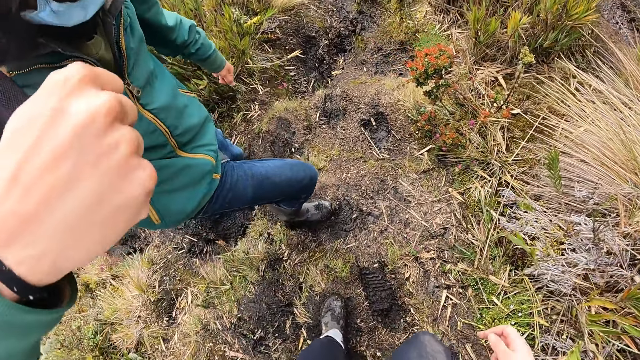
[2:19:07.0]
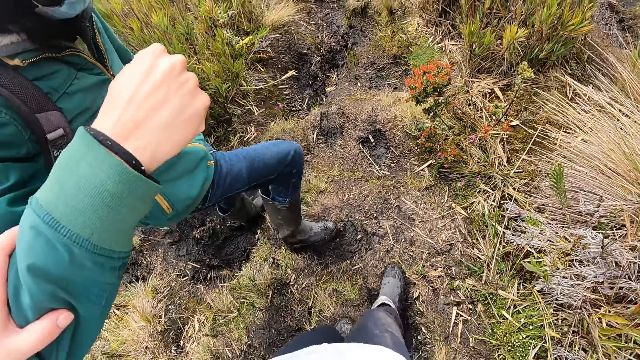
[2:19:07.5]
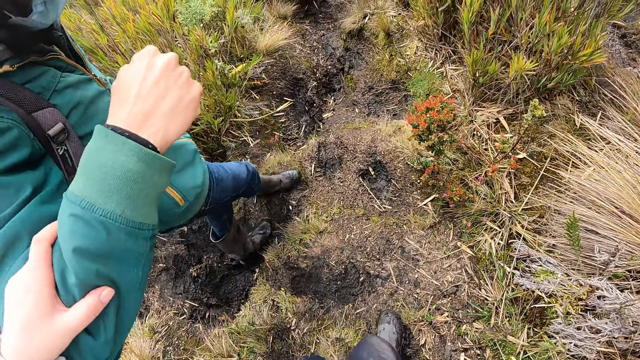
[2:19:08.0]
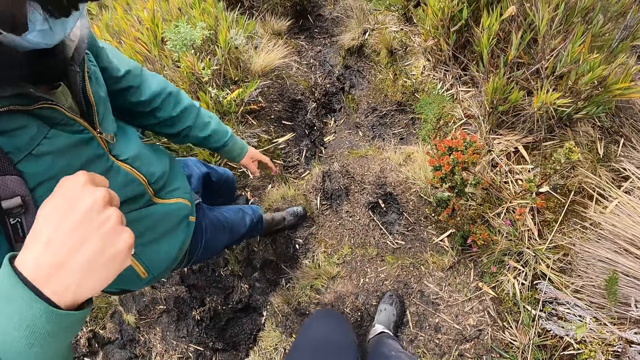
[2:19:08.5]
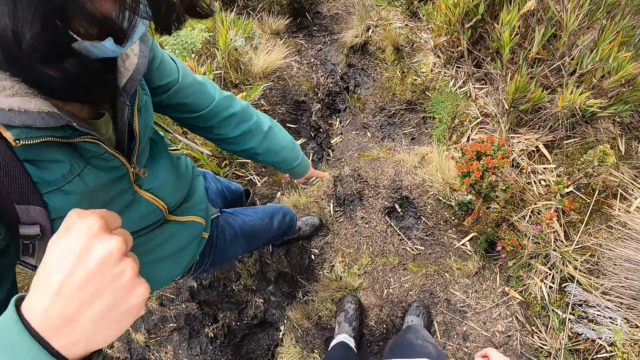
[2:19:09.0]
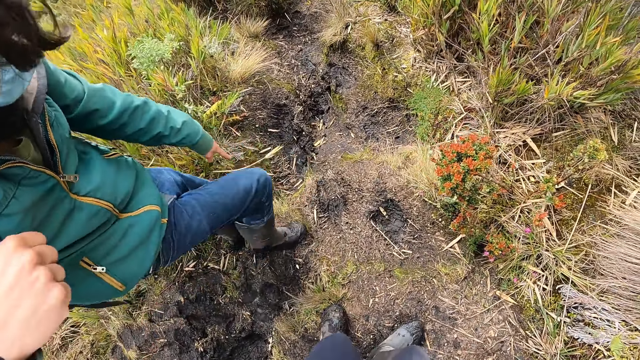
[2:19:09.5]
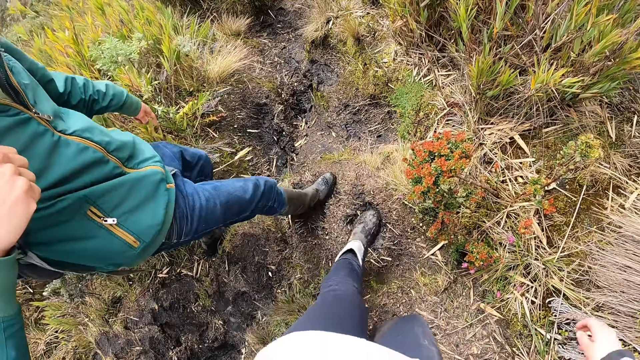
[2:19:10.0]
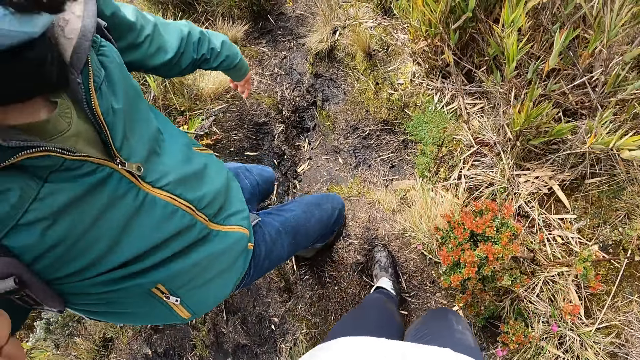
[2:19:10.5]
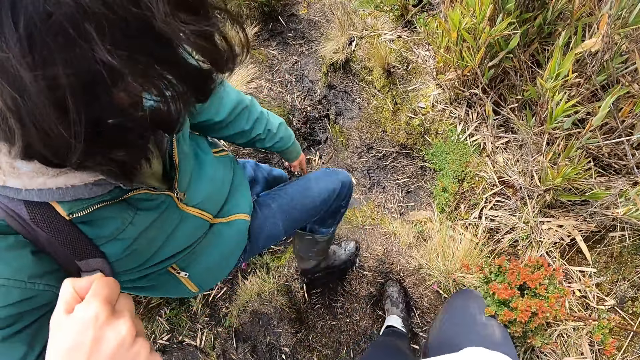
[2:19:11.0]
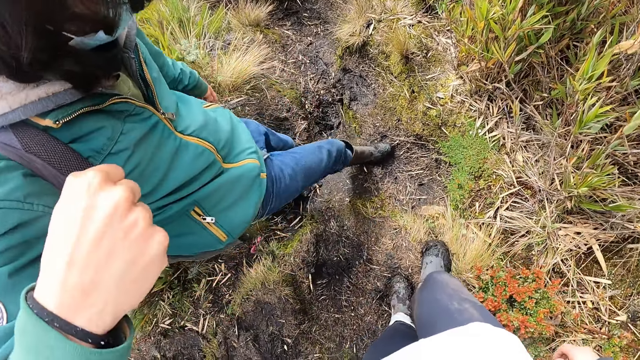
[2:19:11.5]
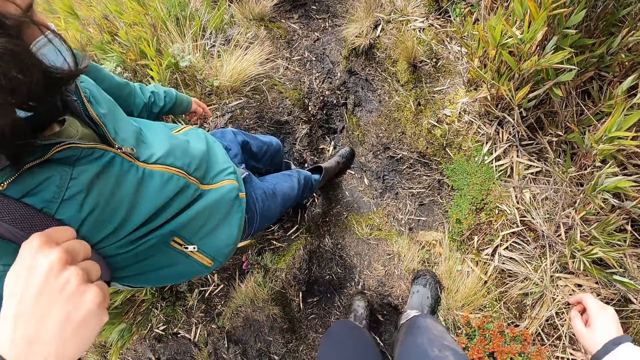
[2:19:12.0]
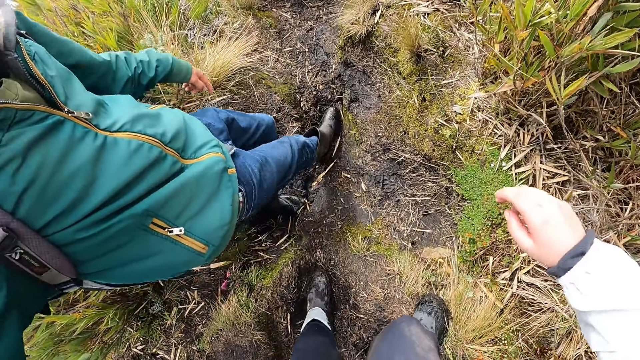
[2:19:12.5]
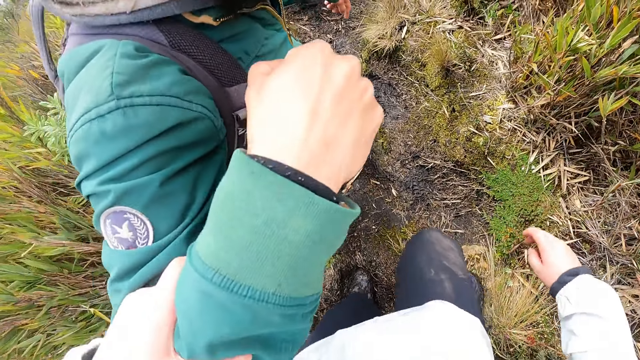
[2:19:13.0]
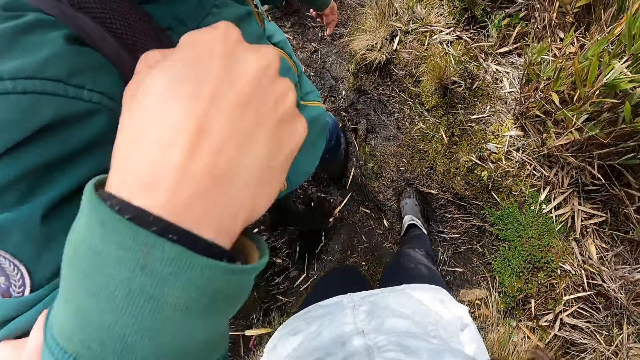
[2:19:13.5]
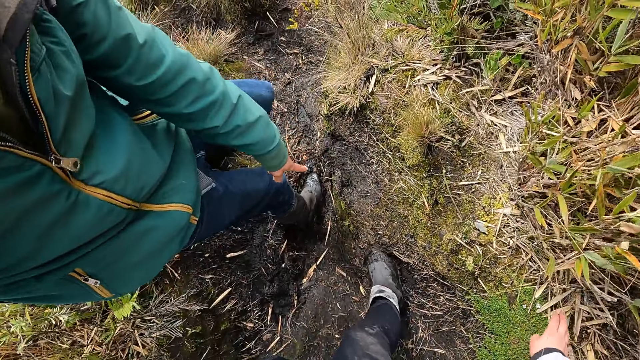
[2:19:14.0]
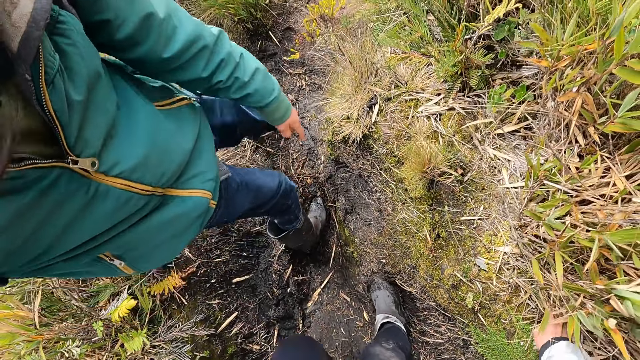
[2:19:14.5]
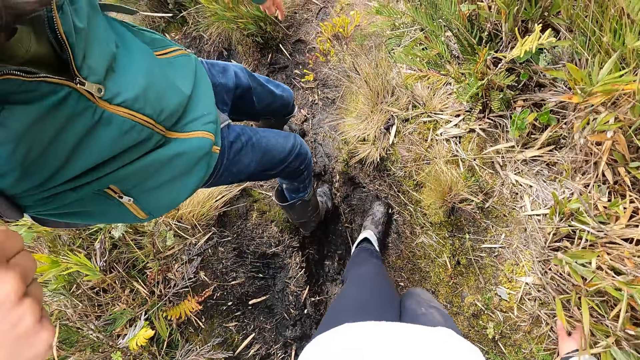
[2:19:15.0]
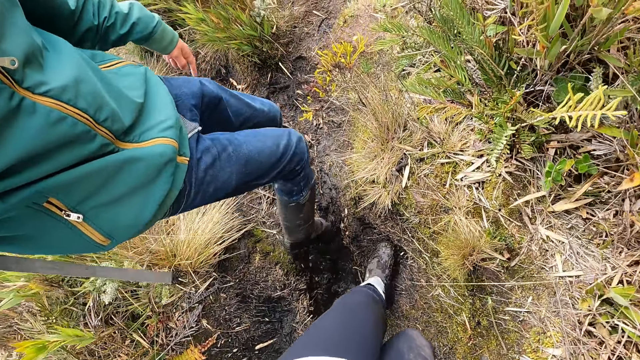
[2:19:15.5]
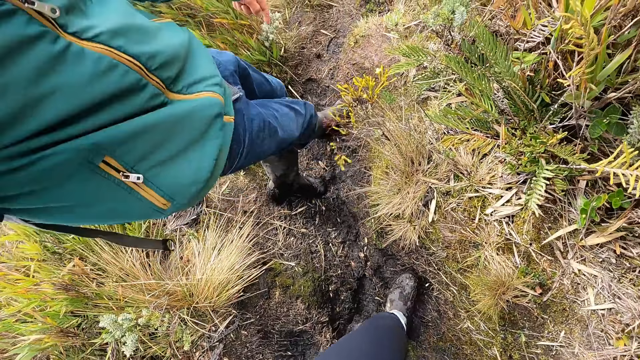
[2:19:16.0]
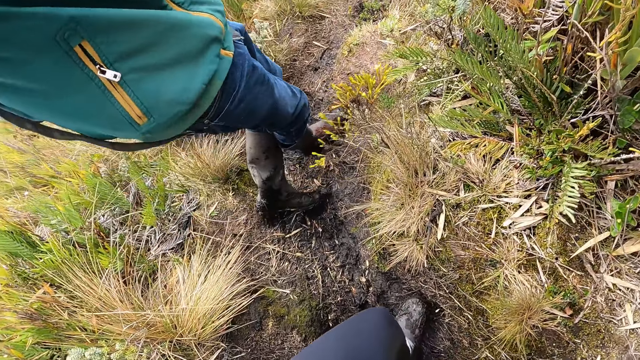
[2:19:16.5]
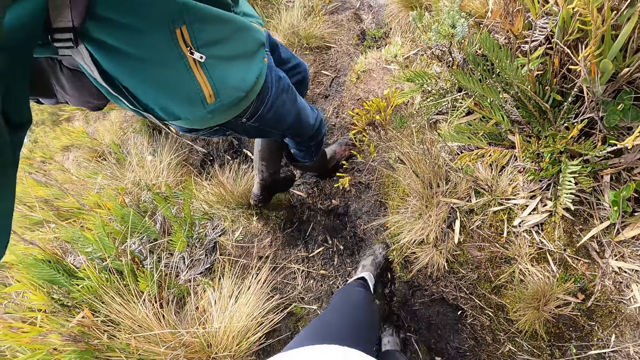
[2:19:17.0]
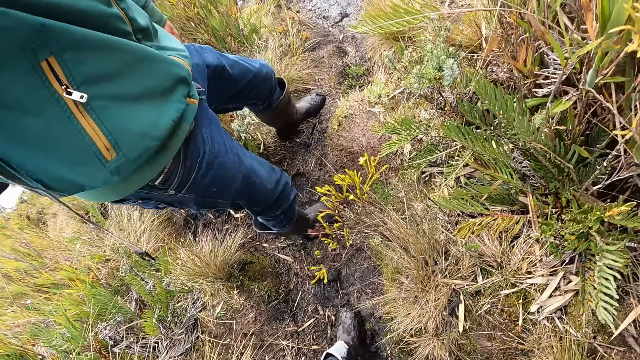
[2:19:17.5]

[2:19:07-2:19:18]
A man points down.

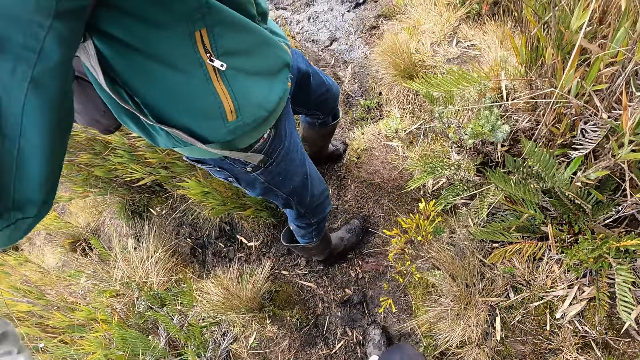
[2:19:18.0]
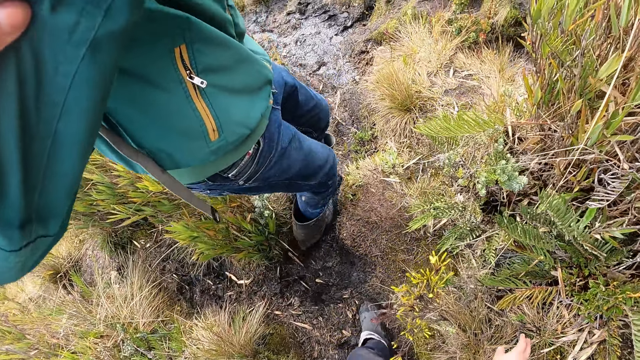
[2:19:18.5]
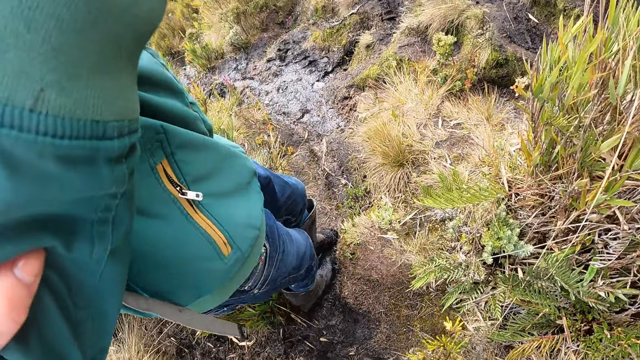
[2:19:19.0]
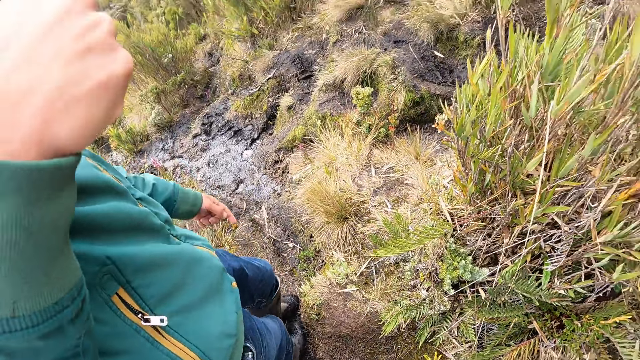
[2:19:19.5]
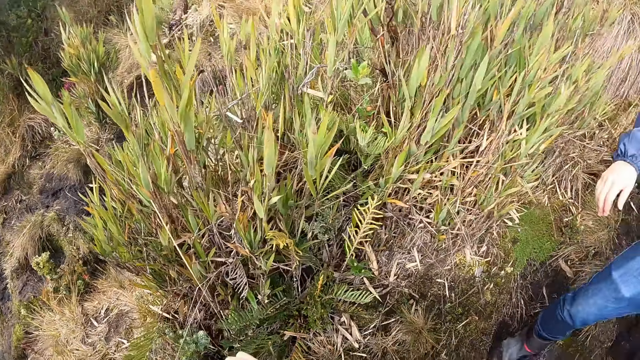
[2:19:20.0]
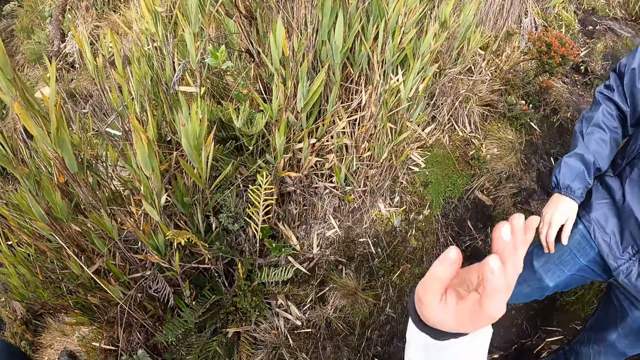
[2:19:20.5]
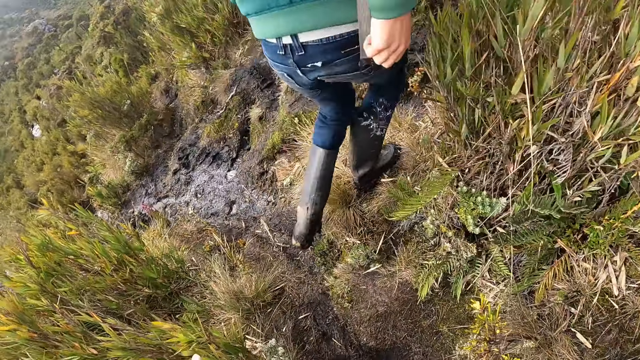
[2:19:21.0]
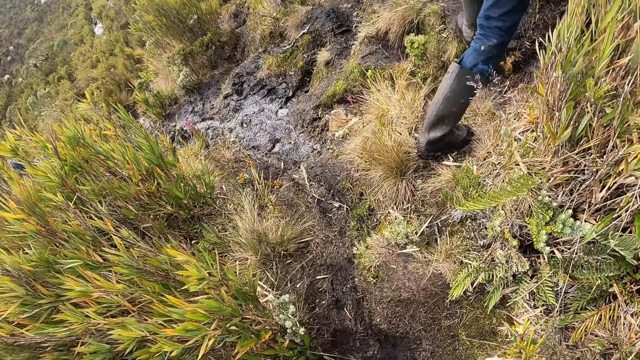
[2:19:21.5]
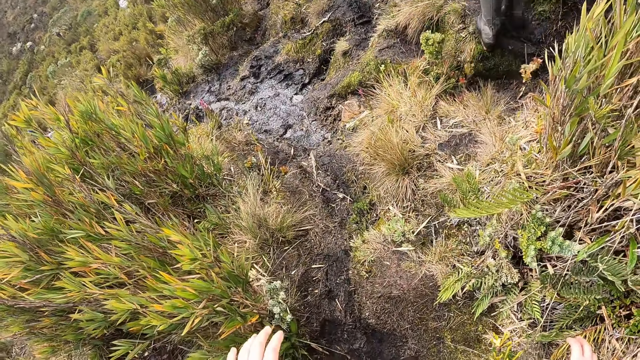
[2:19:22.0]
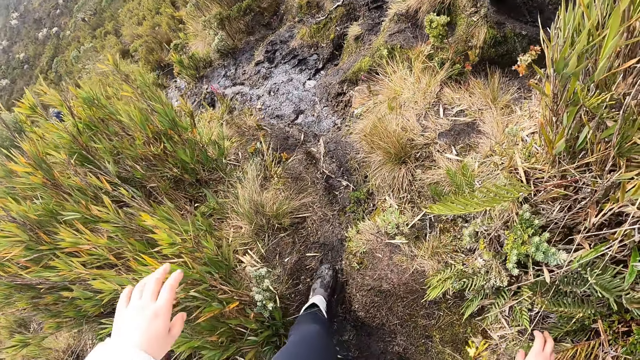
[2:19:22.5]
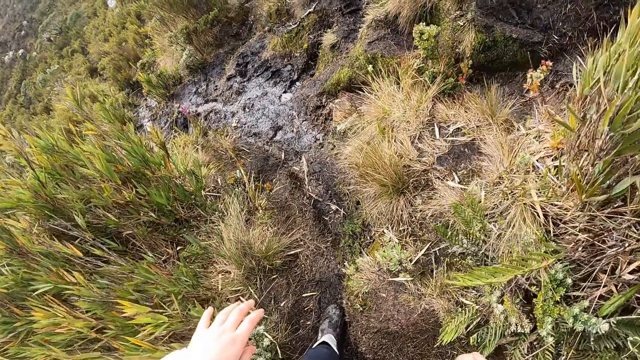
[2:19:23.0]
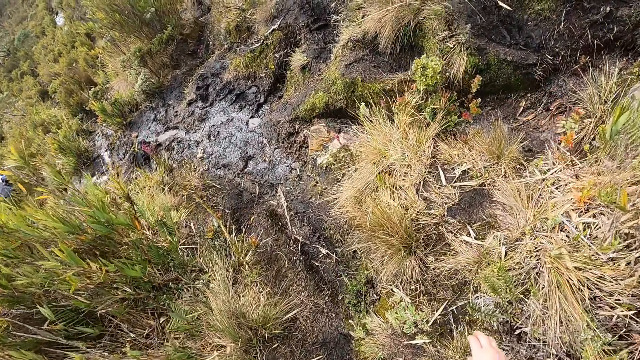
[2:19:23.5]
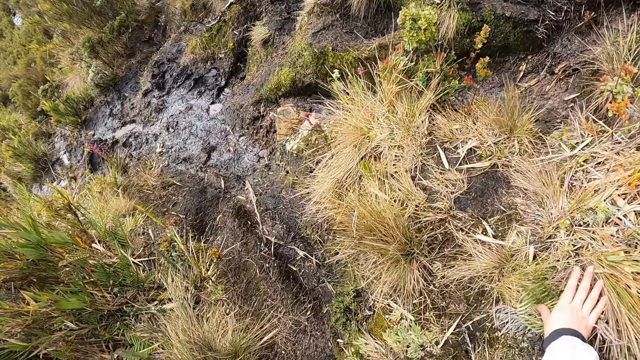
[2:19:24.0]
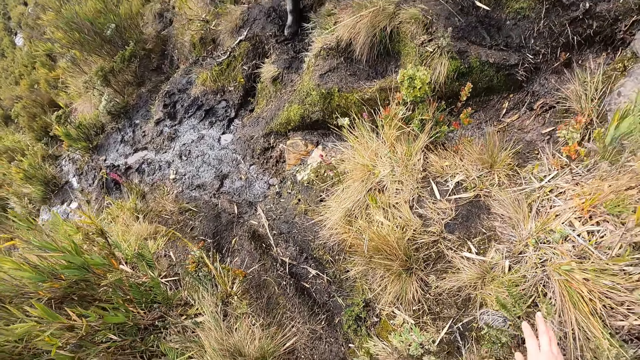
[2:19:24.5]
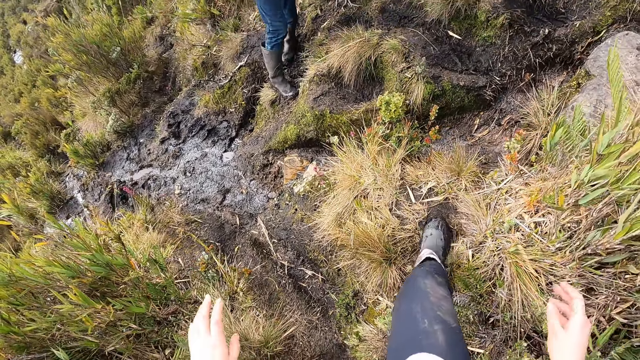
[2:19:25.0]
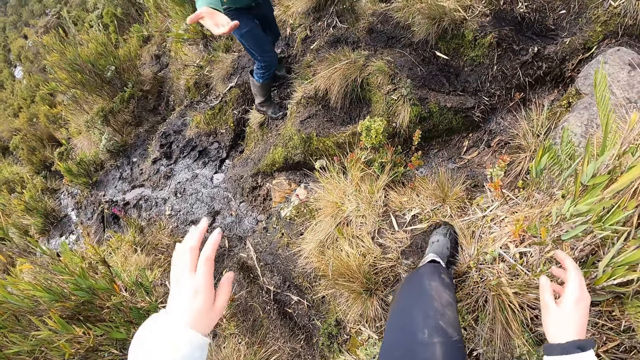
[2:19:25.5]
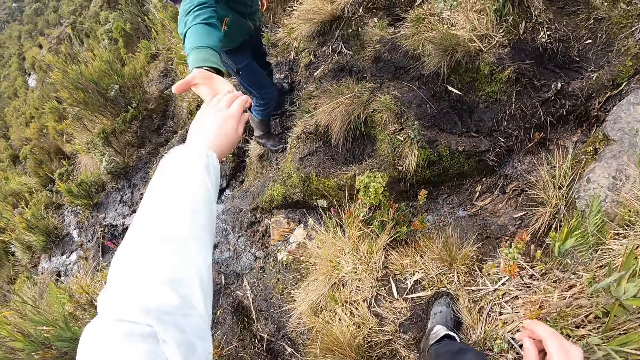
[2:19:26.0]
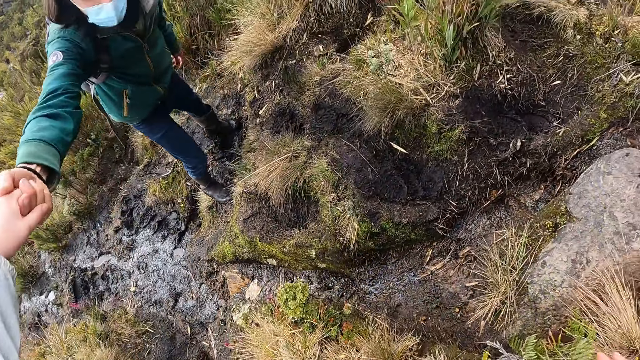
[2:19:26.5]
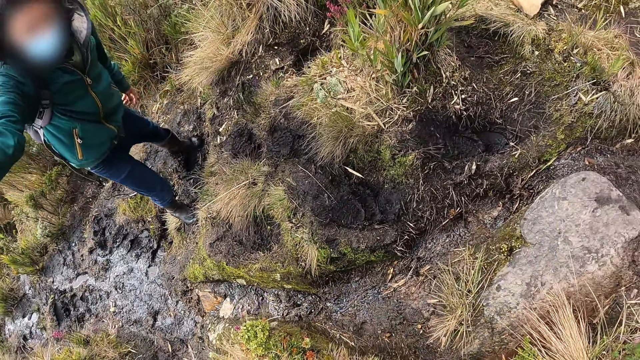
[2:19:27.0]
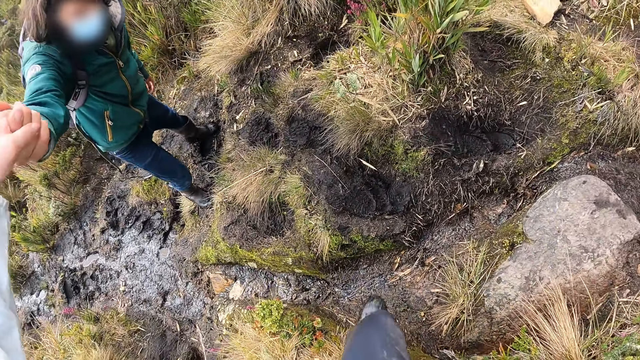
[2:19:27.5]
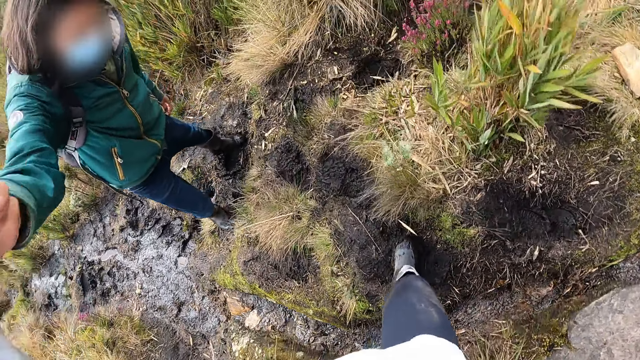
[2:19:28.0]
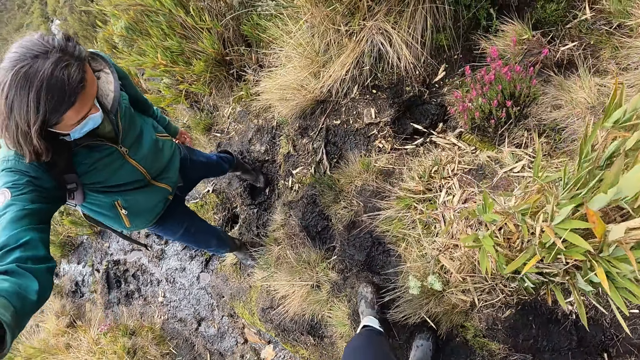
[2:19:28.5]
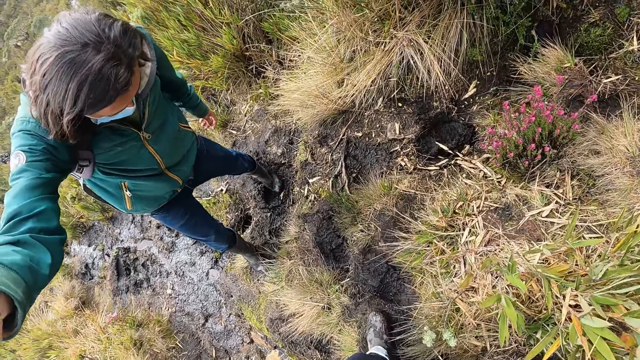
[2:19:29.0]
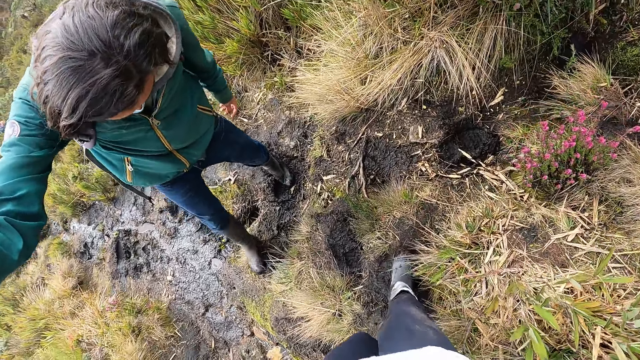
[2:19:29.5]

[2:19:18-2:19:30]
The camera wearer looks around. She moves the right hand. A man walks past the camera wearer. The camera wearer looks at the ground. She touches the grass. She holds the man with her left hand. The man holds the camera wearer's hand. The camera wearer steps on the ground.
